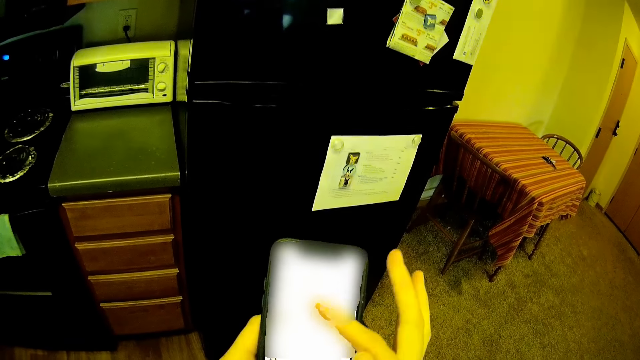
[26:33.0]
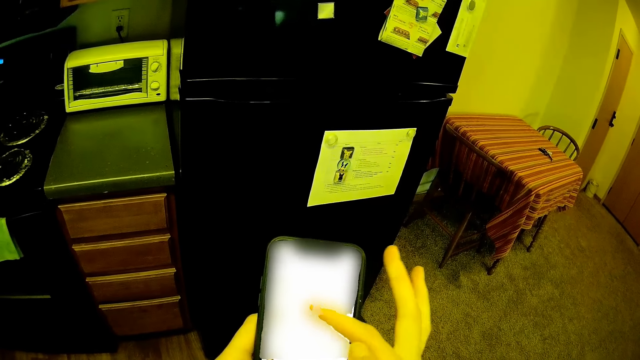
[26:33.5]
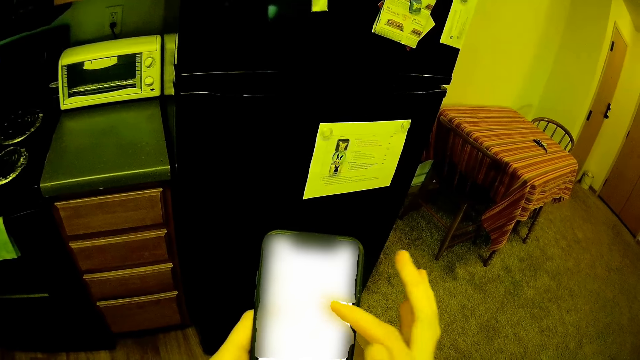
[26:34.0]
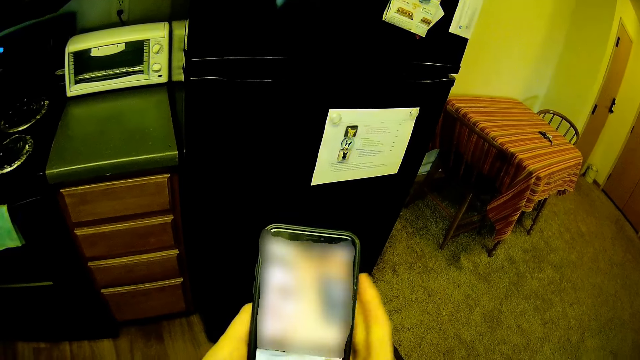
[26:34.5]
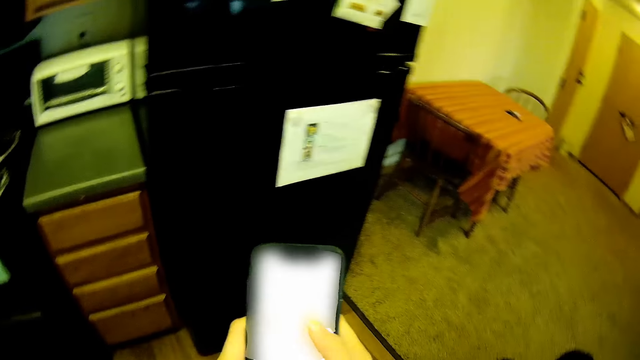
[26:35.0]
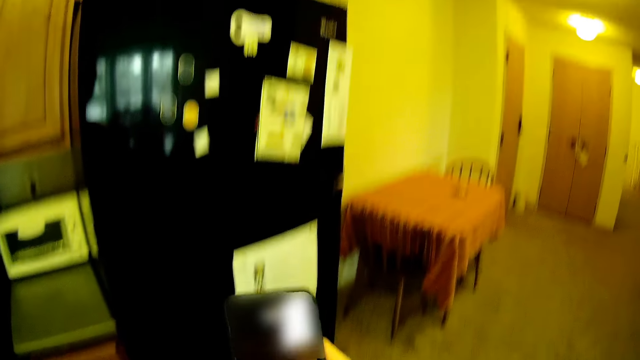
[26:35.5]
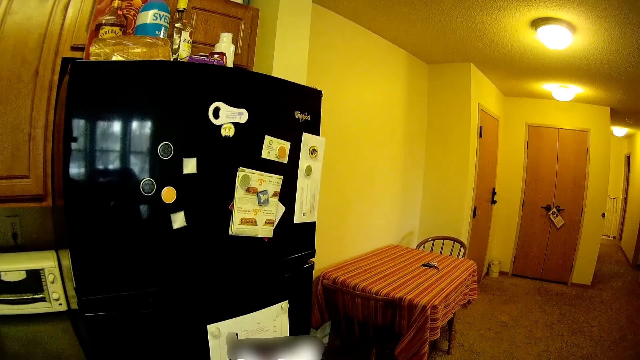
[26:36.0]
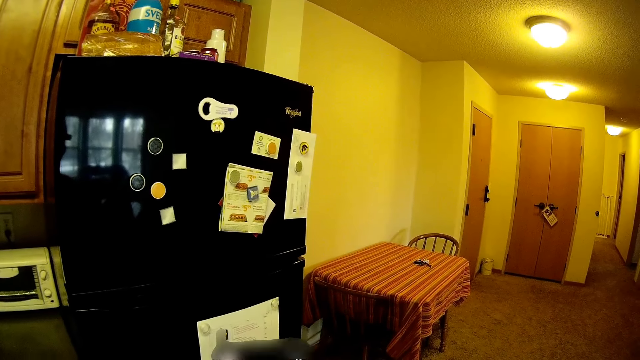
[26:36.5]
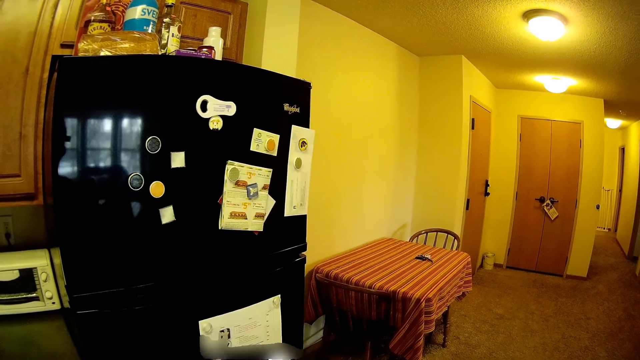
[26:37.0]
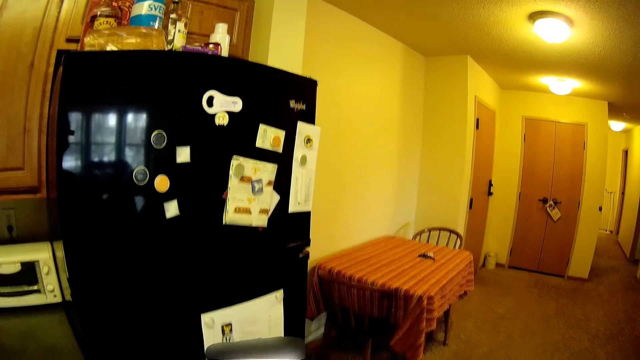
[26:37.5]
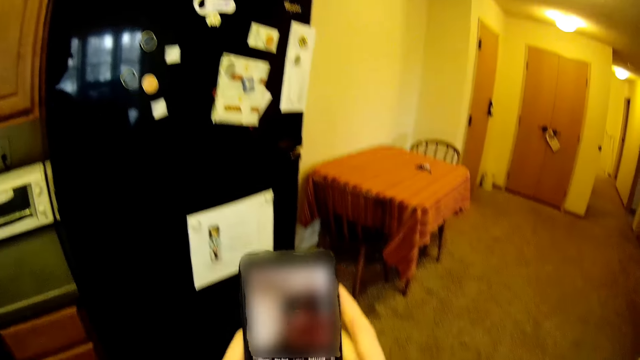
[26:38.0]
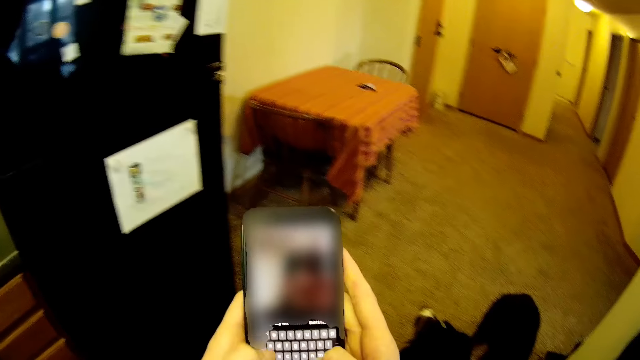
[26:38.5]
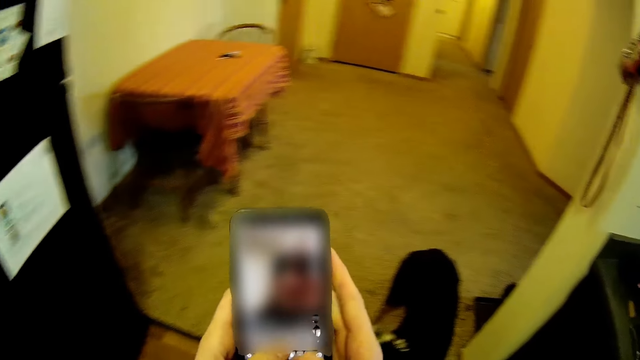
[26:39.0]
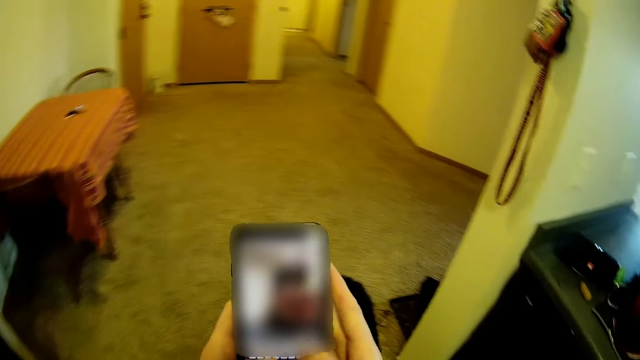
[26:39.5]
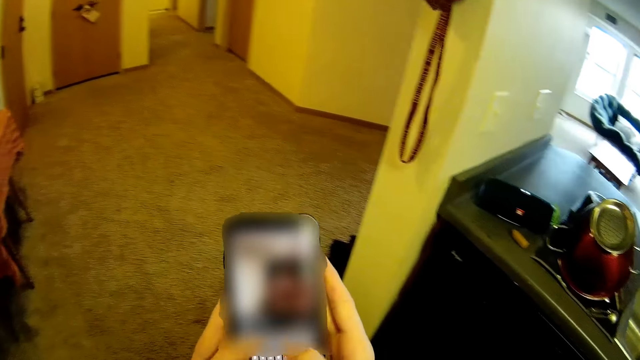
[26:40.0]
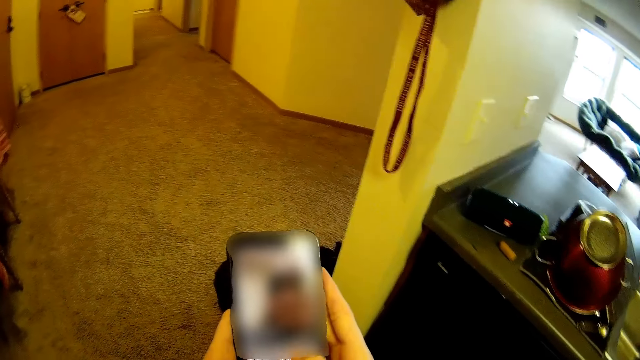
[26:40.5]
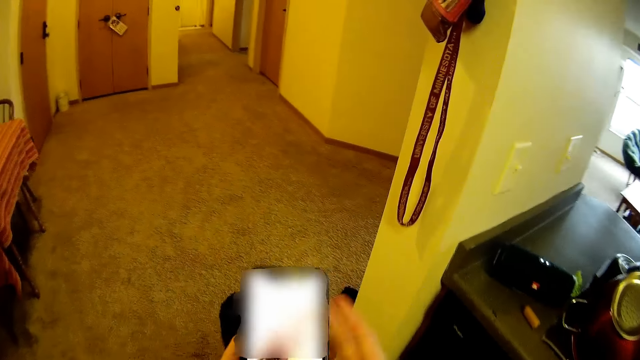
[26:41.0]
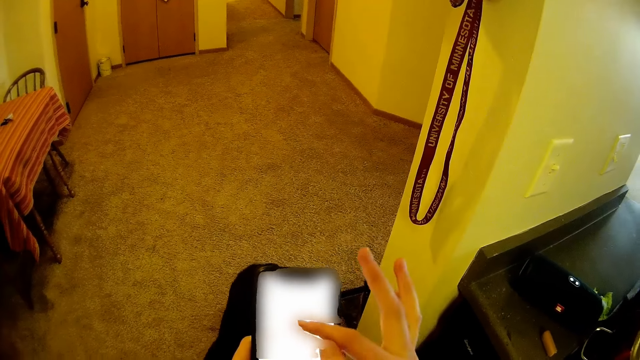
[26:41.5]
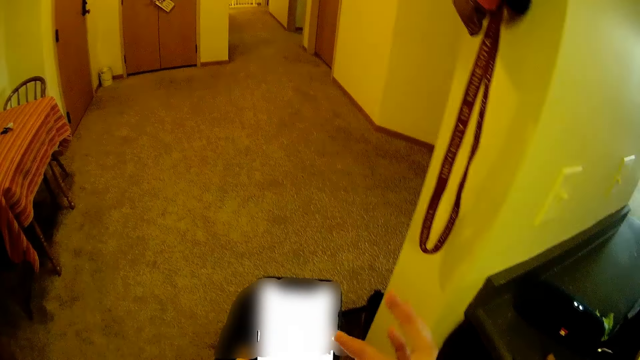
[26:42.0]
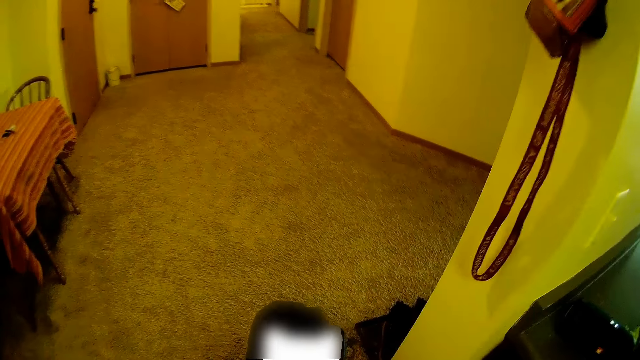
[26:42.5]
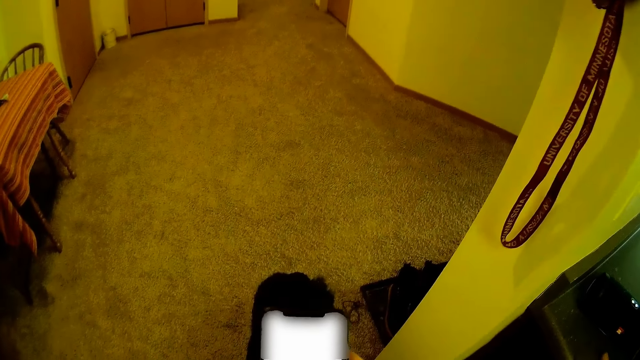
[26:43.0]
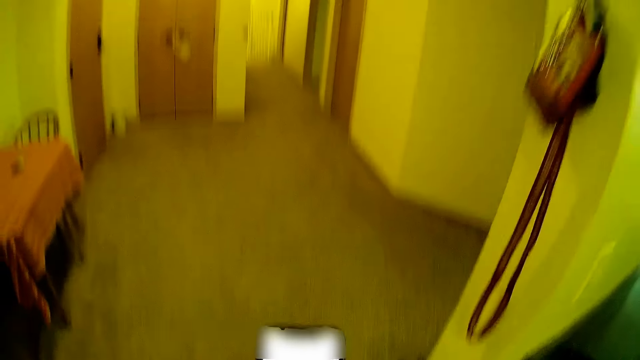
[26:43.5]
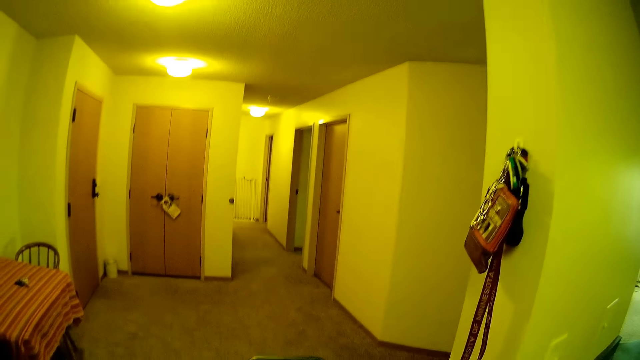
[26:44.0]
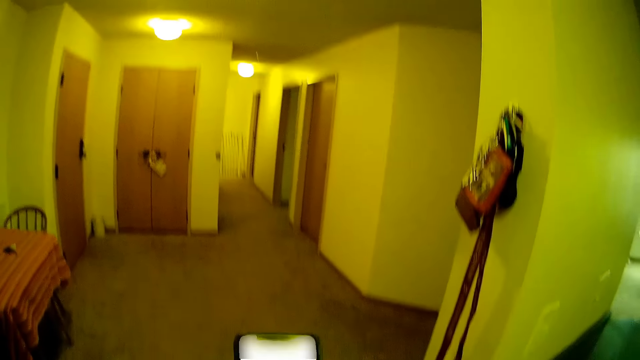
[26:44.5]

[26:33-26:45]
The camera wearer stares up. They dial the phone.

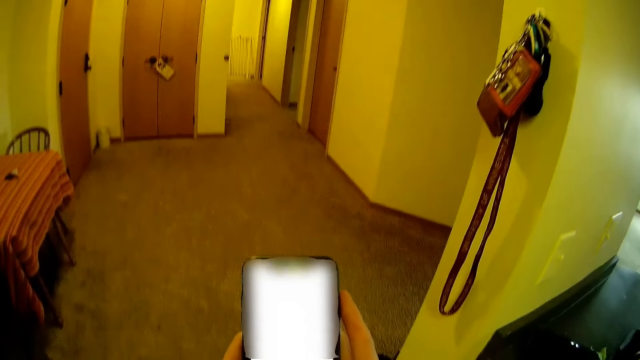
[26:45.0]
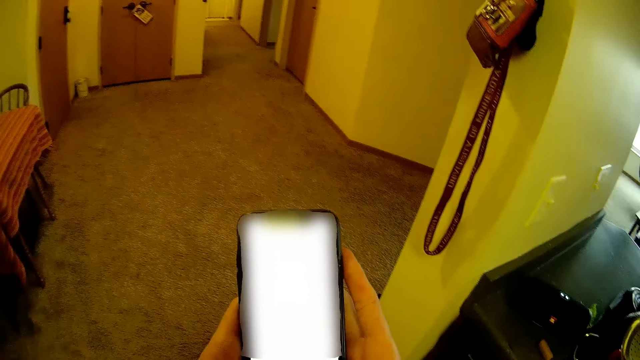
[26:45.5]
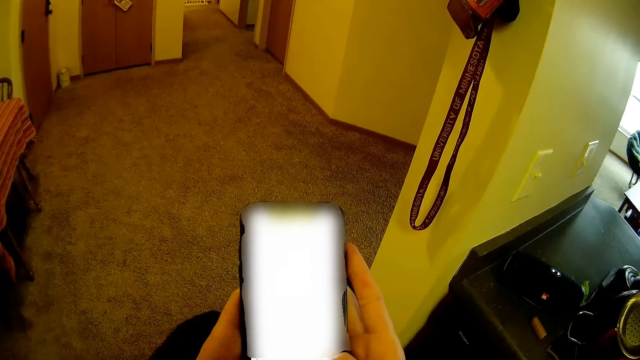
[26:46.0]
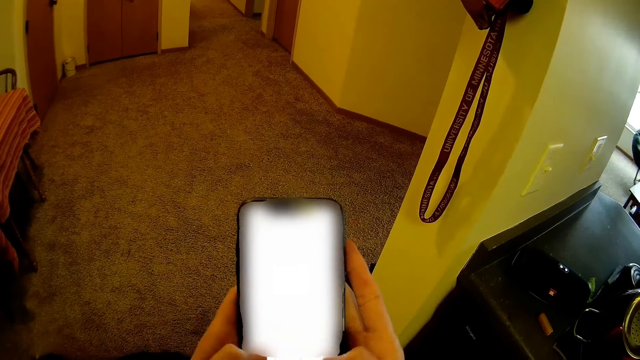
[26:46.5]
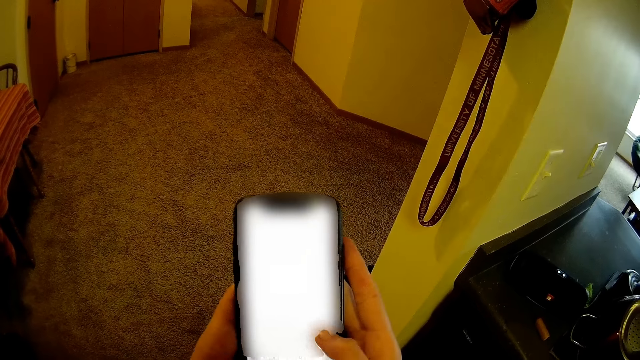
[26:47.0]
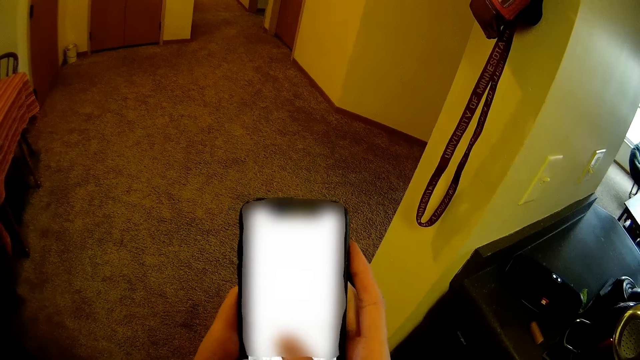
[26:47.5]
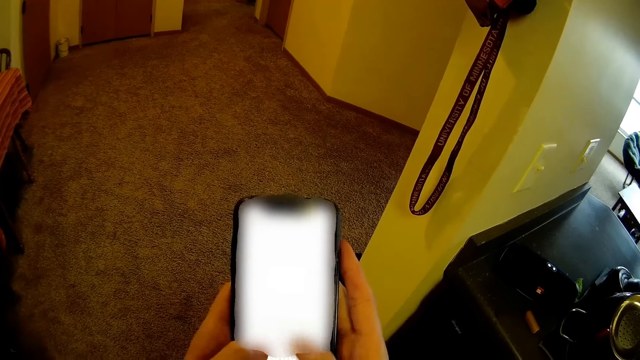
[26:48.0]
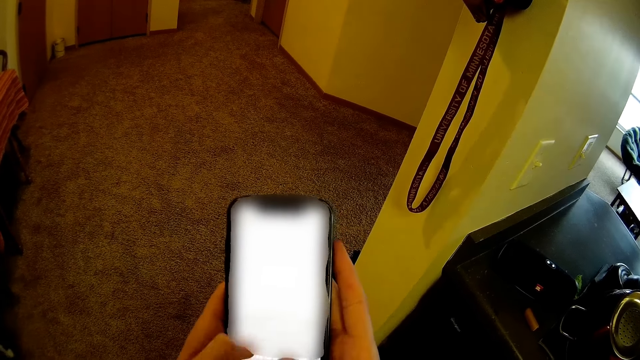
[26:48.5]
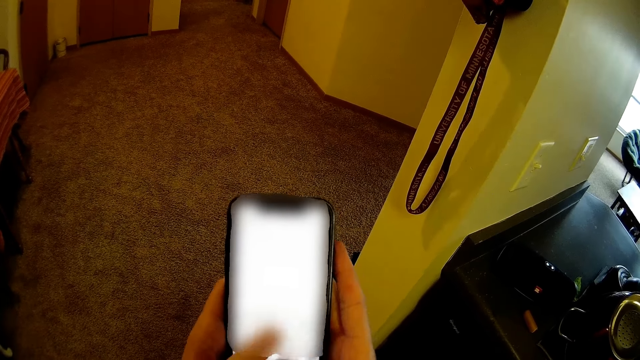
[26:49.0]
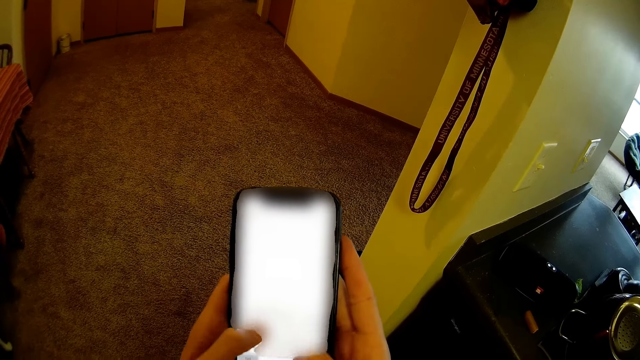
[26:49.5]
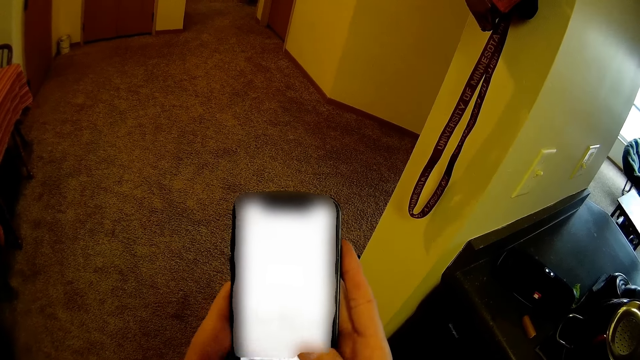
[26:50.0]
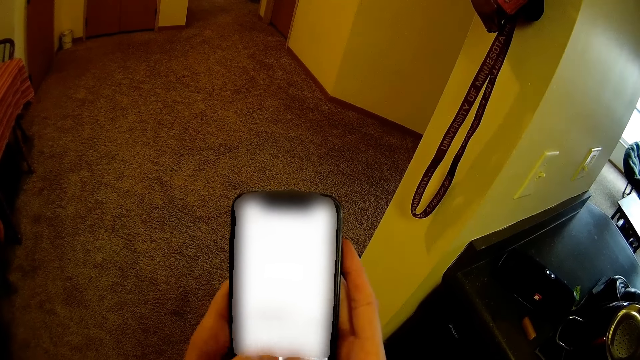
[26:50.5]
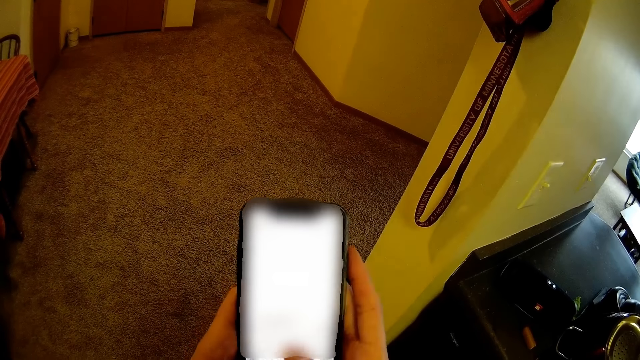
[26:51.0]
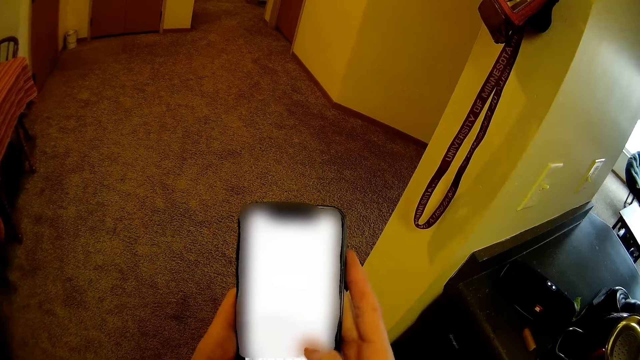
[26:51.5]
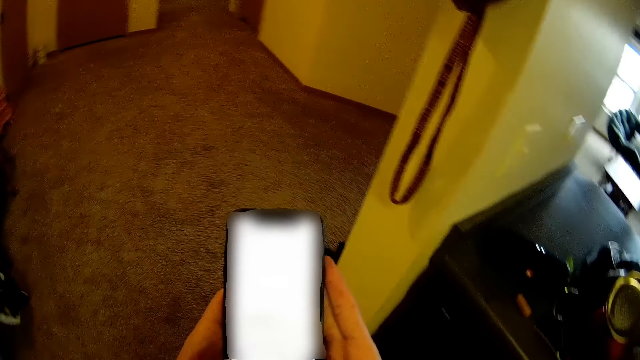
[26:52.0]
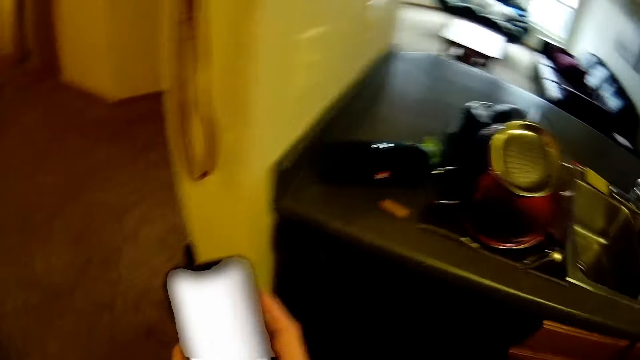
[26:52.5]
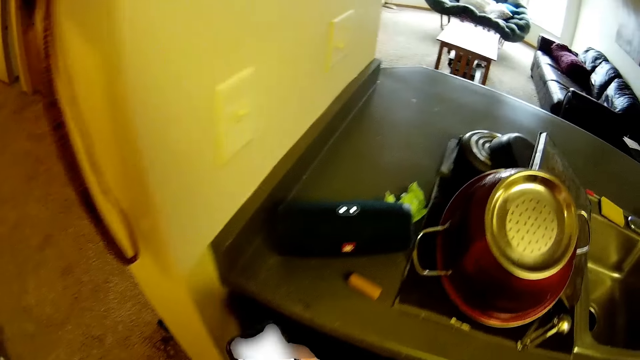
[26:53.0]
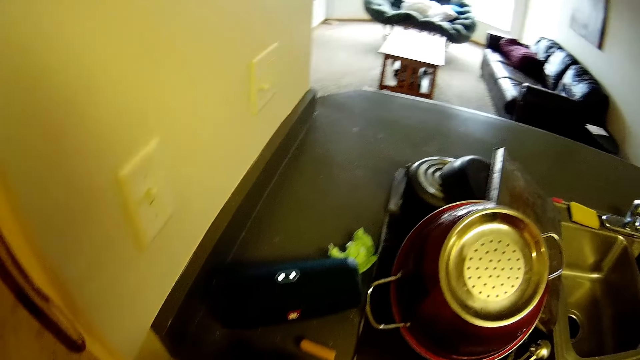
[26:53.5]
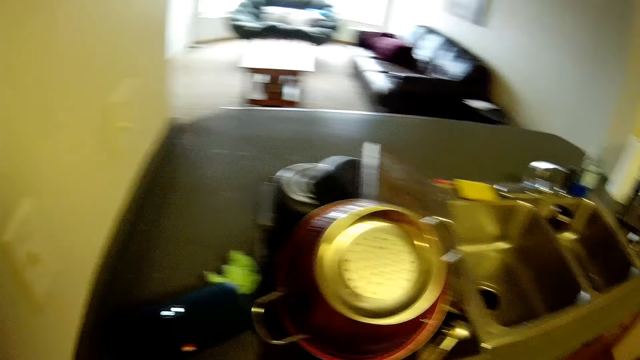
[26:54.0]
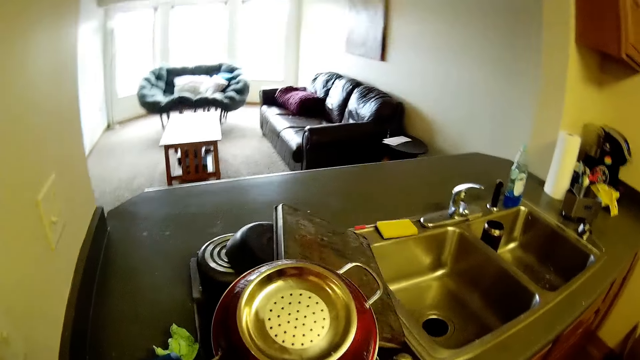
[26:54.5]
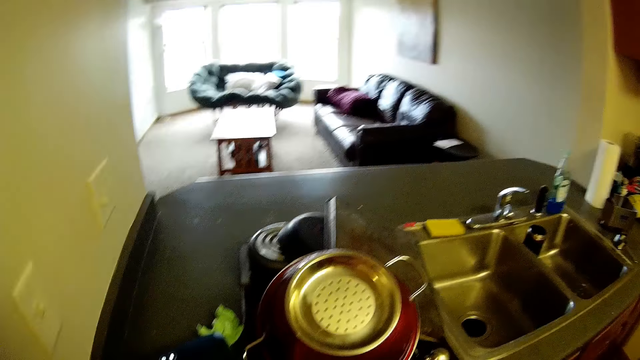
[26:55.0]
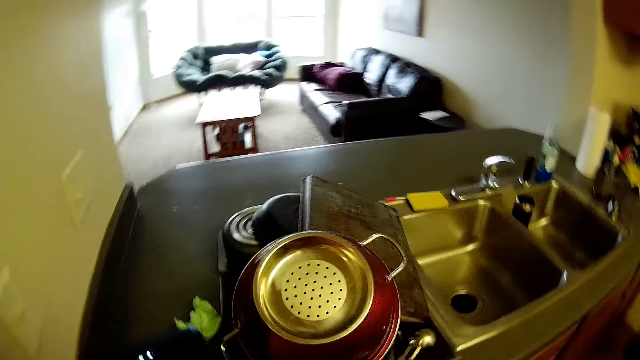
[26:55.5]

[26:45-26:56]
The camera wearer drops the mobile phone on top of the kitchen cabinet.
